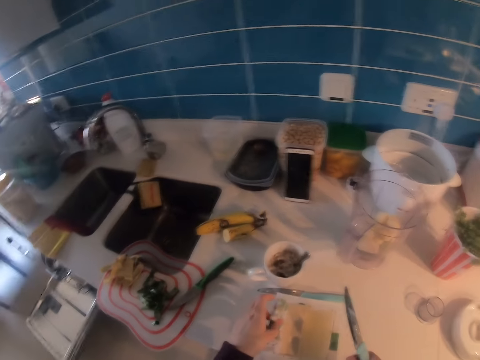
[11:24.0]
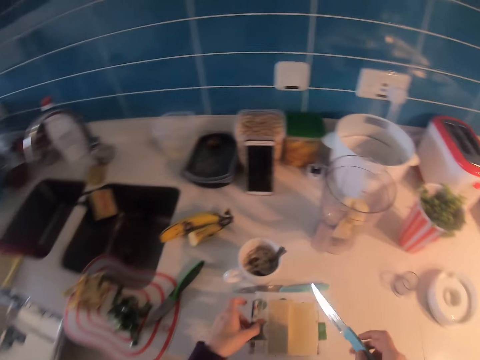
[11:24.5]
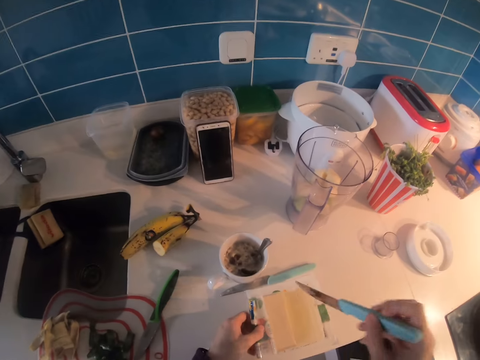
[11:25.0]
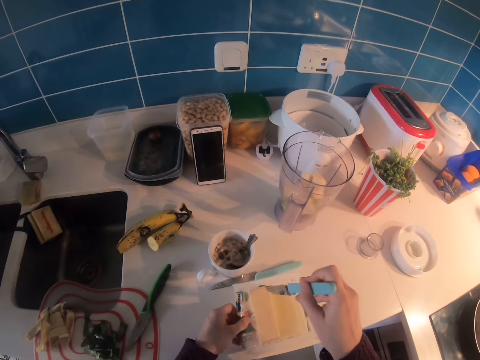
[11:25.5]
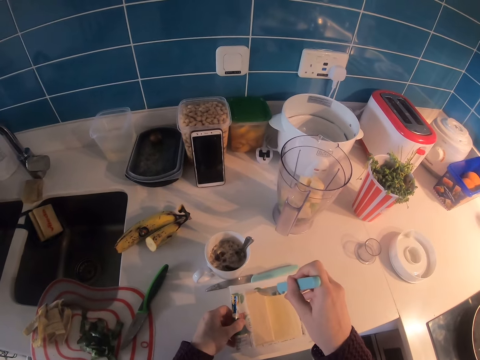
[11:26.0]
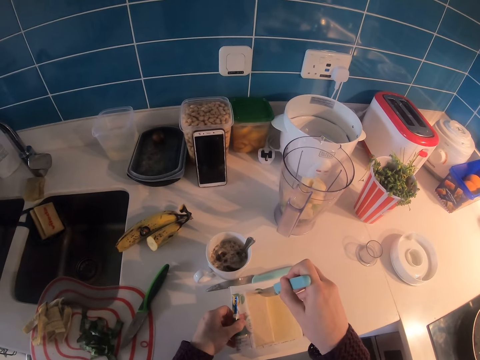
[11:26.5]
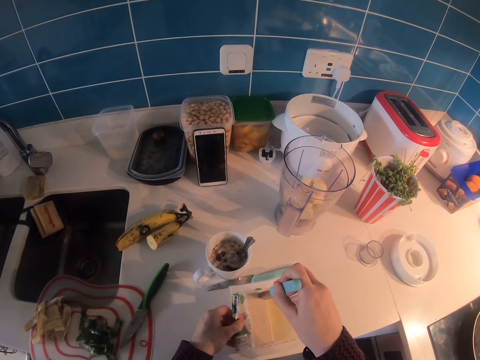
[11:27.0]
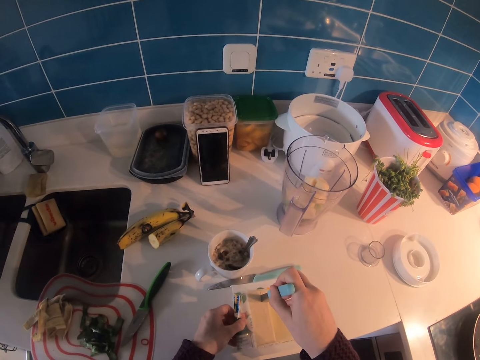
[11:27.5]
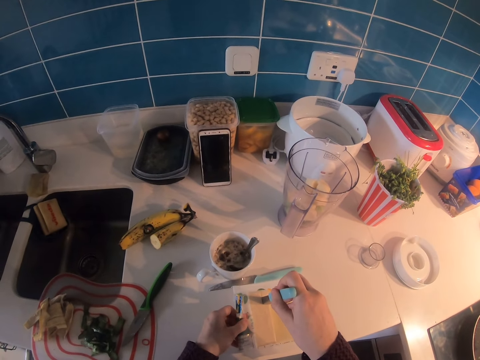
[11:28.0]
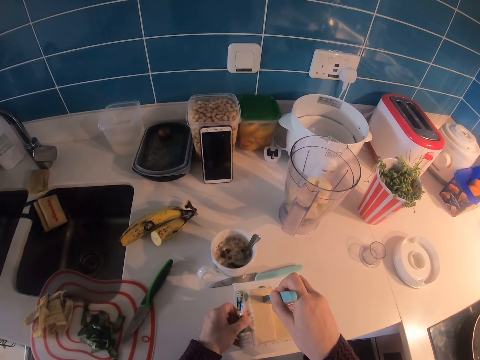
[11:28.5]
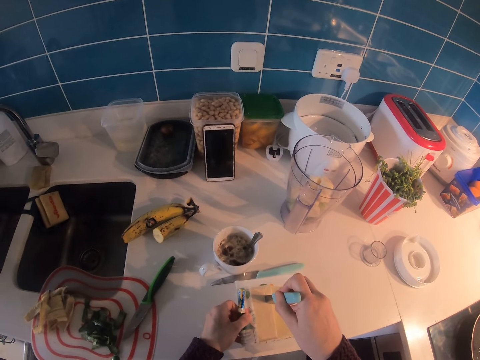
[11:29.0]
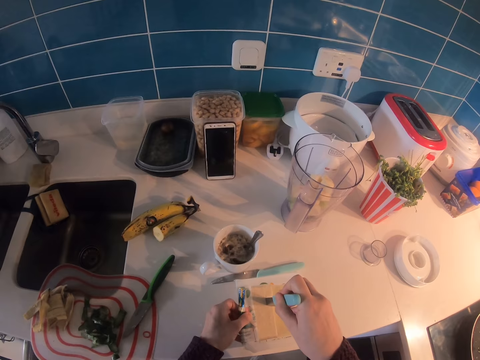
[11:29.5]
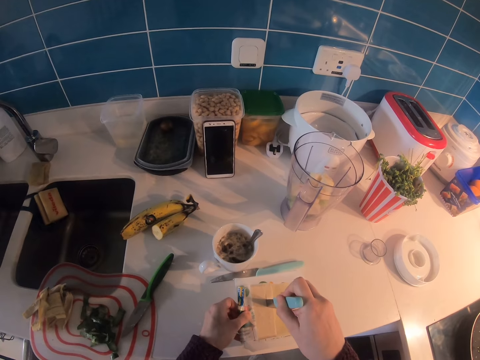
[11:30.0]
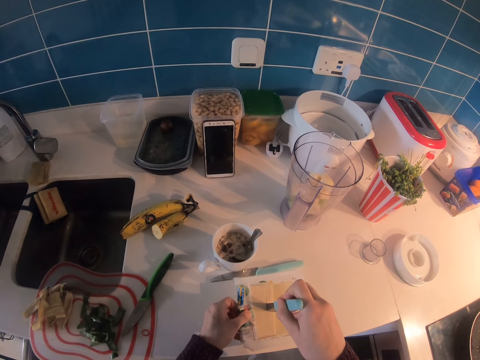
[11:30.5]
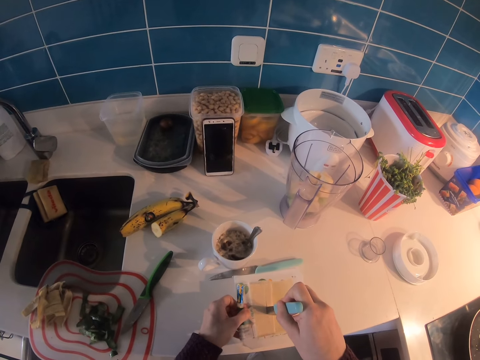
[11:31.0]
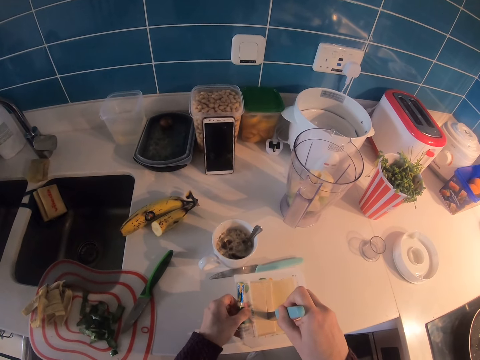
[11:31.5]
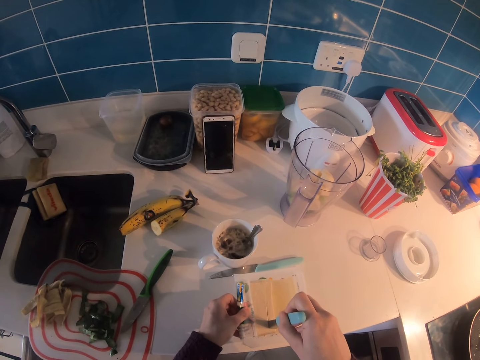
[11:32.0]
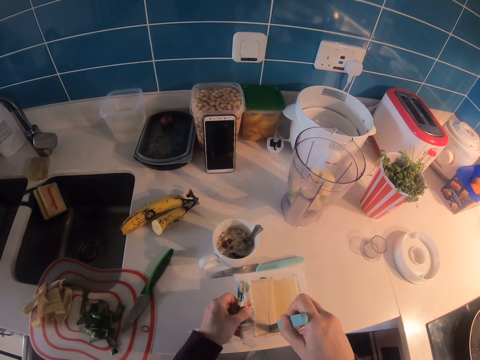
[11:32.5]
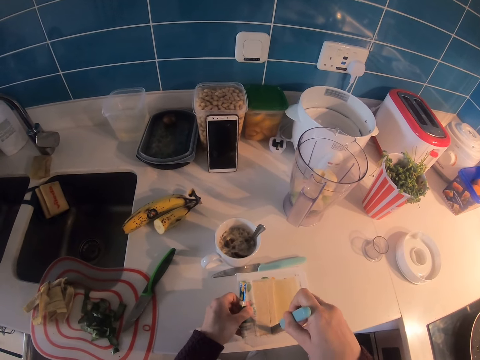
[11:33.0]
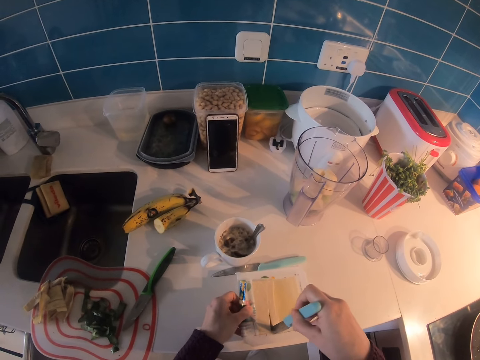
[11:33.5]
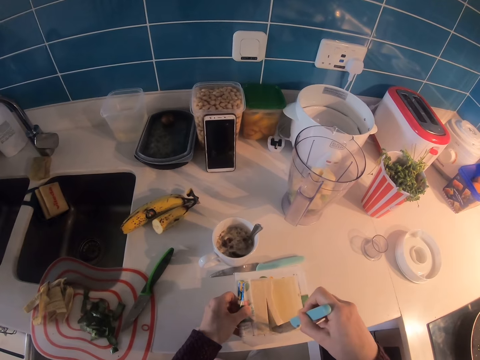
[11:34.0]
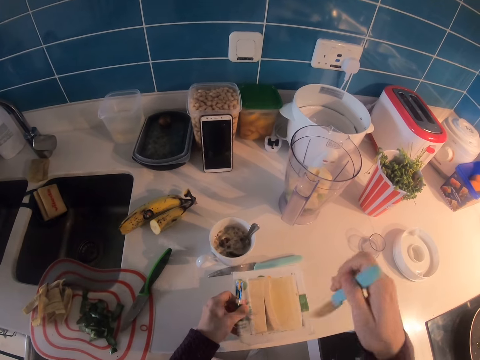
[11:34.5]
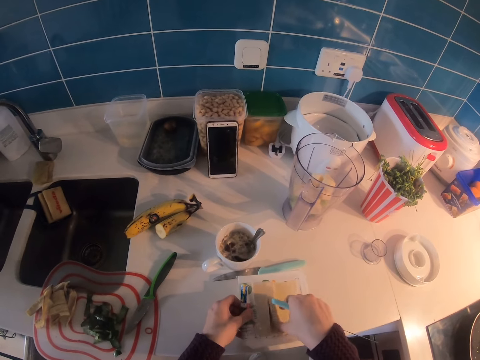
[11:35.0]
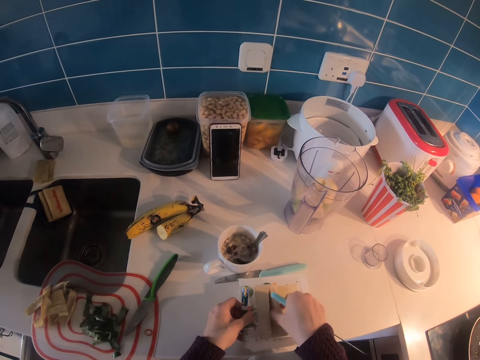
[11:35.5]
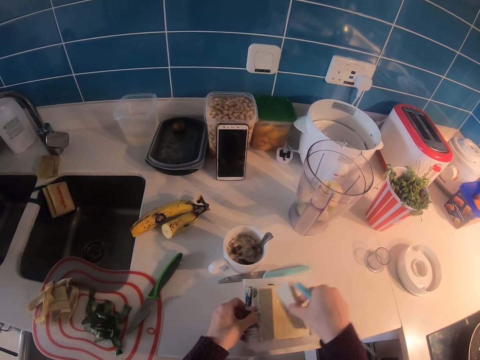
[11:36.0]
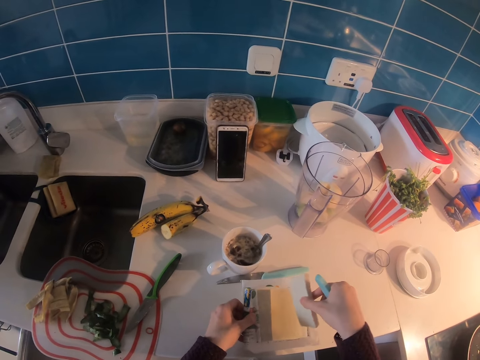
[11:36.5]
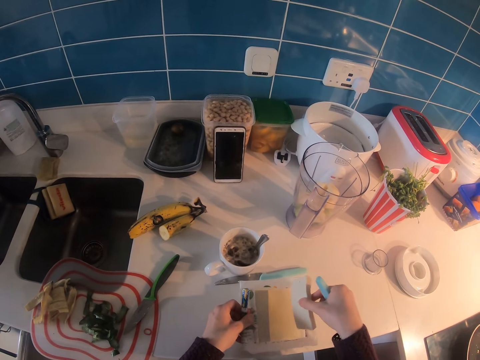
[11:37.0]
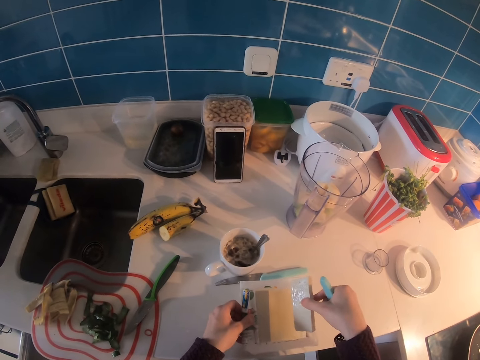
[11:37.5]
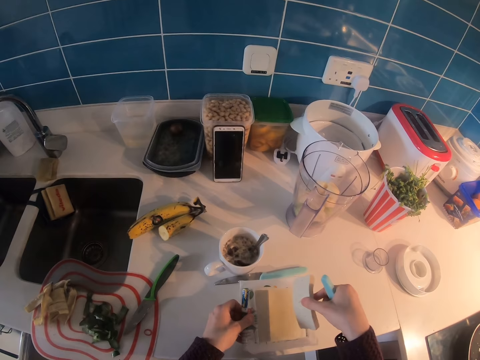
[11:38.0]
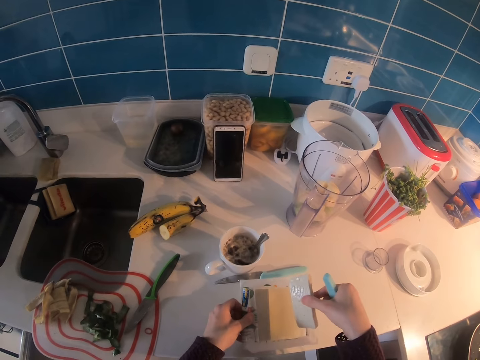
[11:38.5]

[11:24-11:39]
The camera wearer slices a piece in a cheese with a knife. She lifts a cheese piece. She holds something with her right hand.

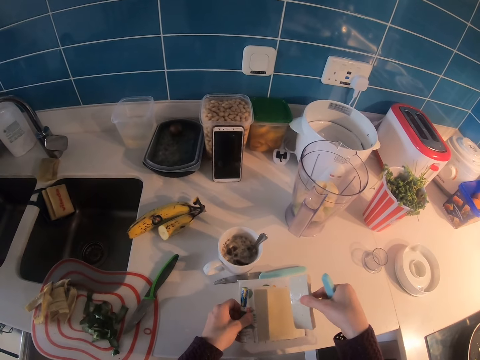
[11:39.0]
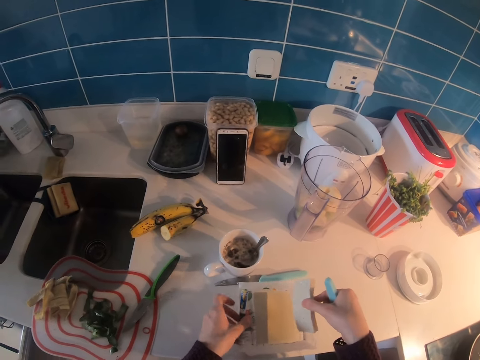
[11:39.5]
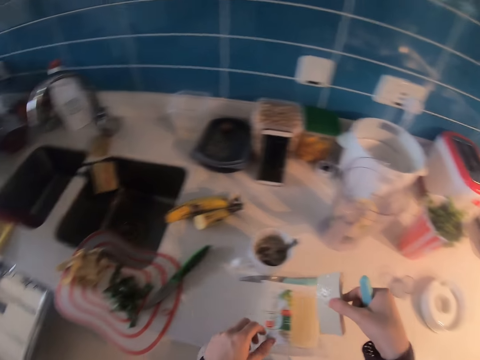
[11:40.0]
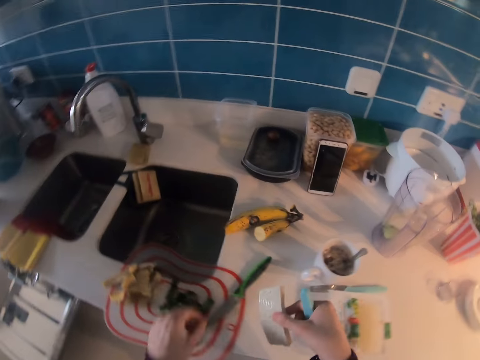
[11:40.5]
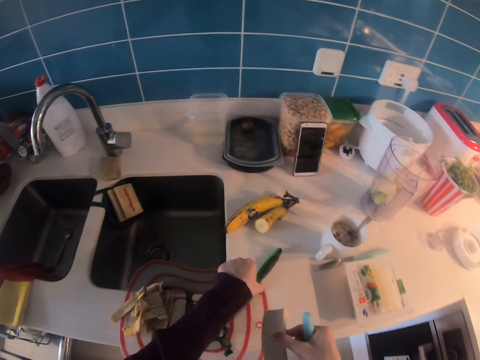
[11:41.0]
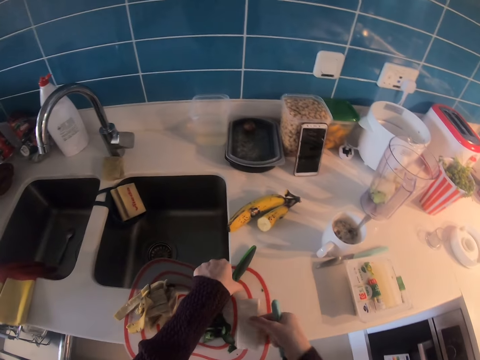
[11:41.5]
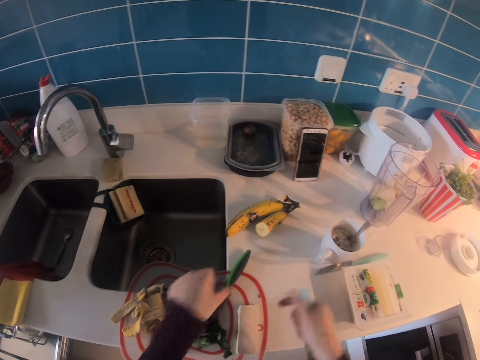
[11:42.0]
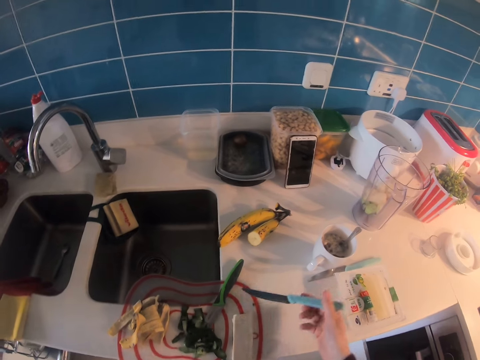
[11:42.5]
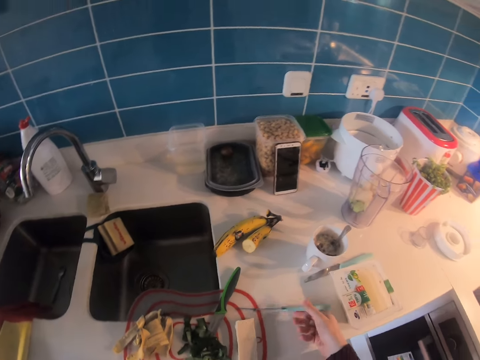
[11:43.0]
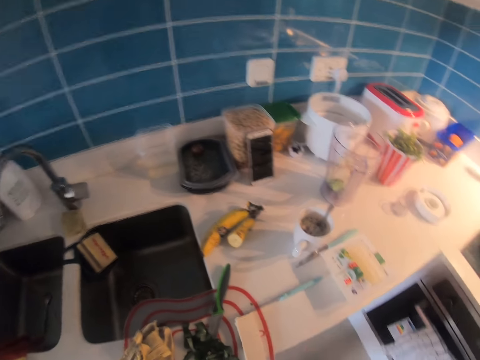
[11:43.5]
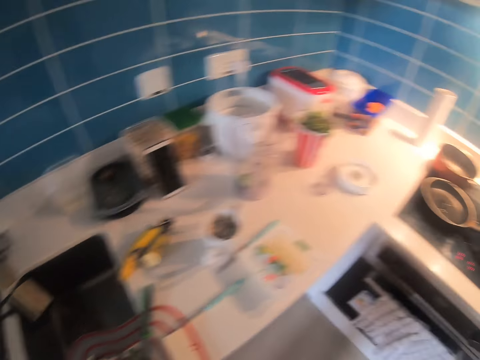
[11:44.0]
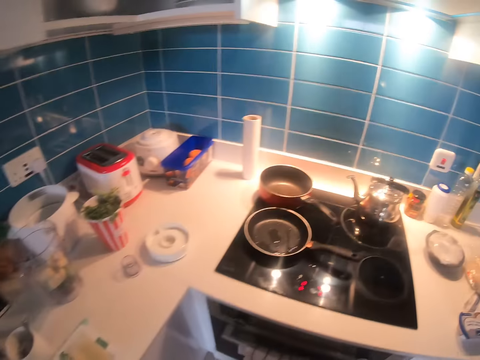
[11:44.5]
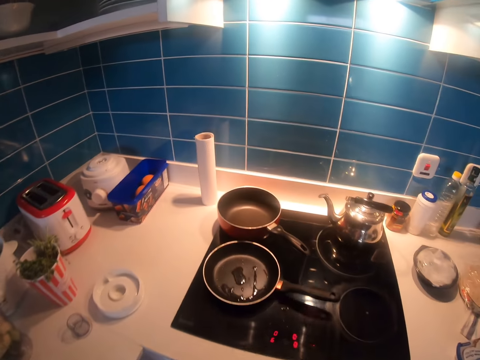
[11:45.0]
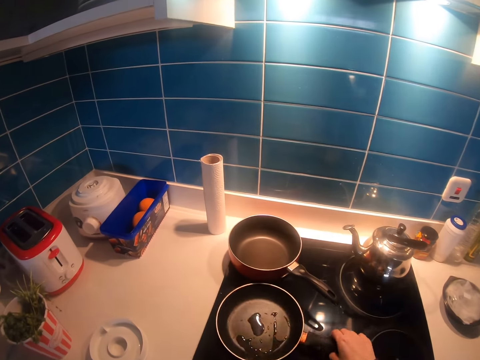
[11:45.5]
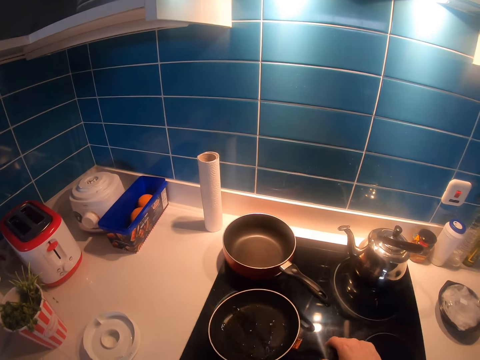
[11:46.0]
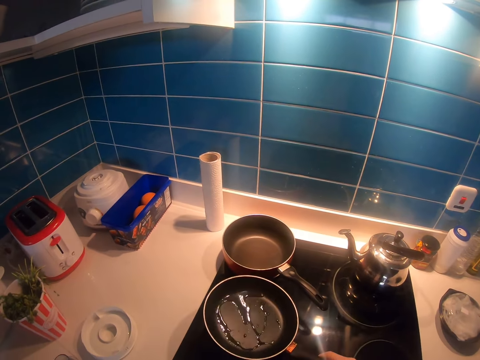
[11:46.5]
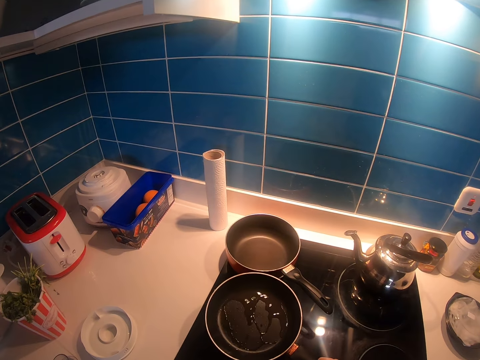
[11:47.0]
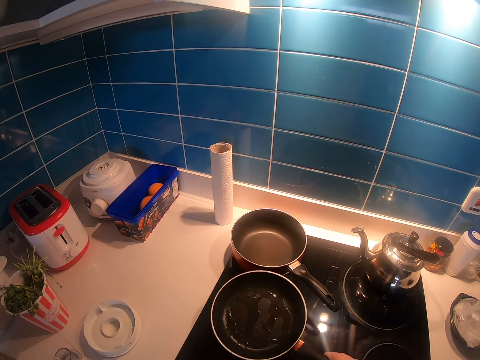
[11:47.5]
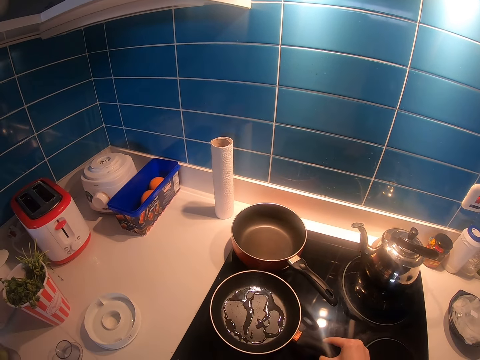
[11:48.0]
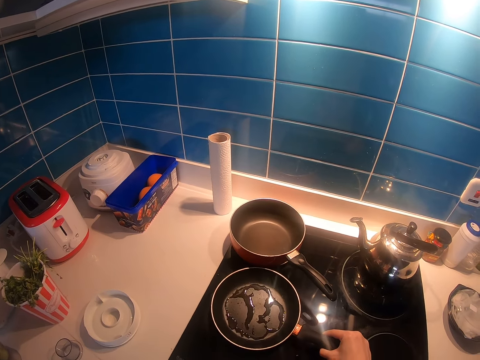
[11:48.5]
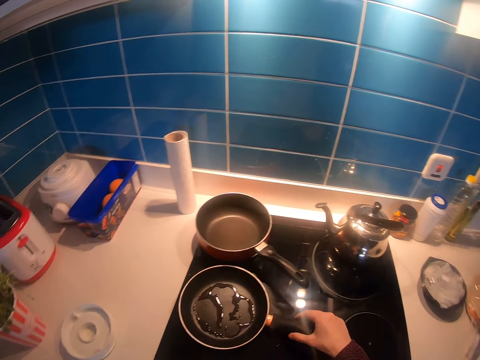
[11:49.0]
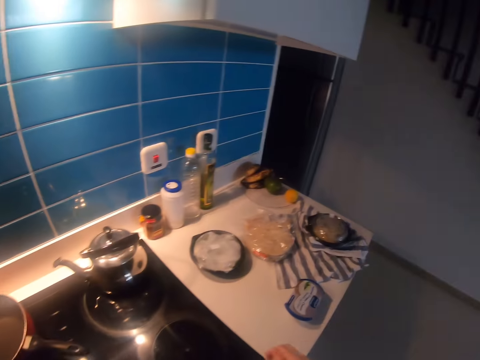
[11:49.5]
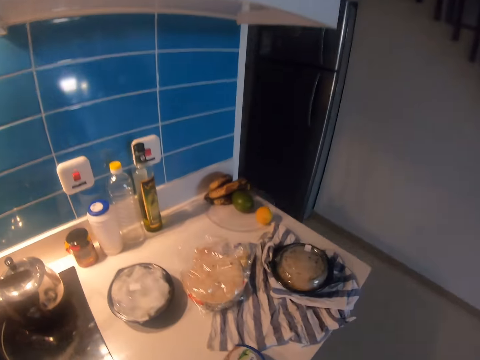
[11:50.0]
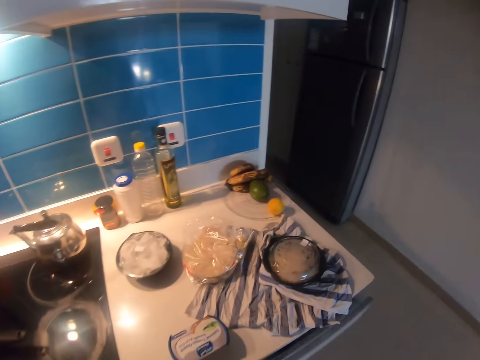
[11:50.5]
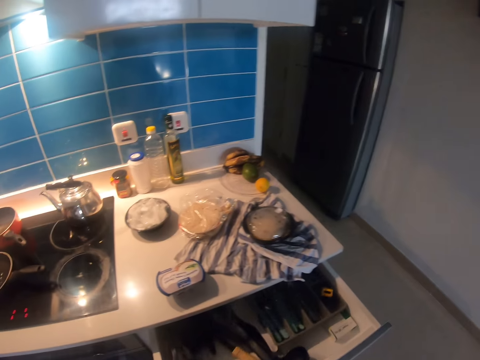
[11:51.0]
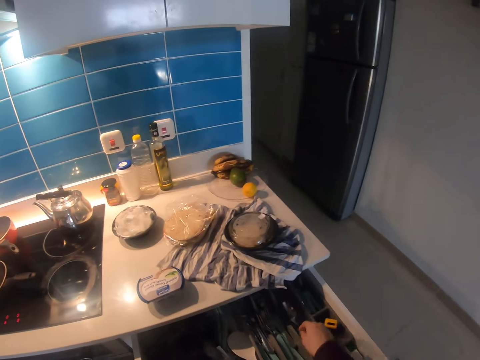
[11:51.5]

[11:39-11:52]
The camera wearer places a cheese piece on a cutting board on a kitchen counter. They place the knife on the kitchen counter. They move towards a frying pan or cooking pan on the right. They roll round the frying pan to distribute cooking oil evenly on the frying pan. They put the cooking pan on the cooking gas. They head towards a kitchen drawer and pull open the kitchen drawer.
